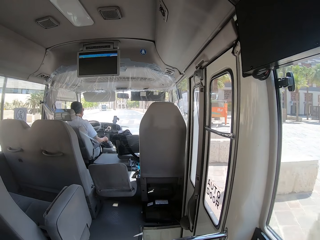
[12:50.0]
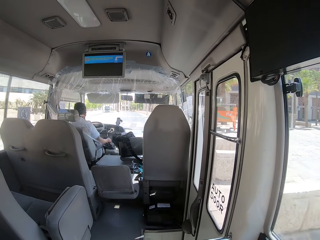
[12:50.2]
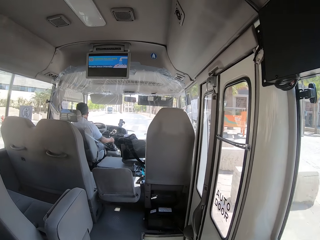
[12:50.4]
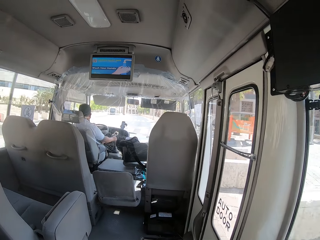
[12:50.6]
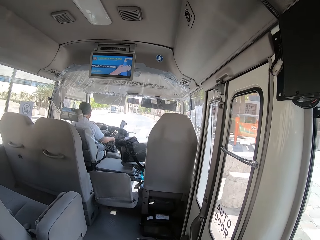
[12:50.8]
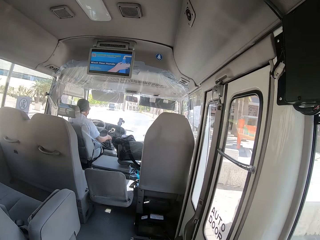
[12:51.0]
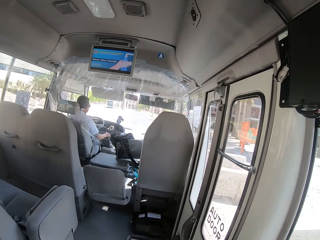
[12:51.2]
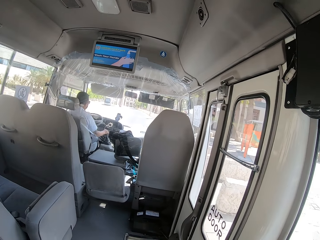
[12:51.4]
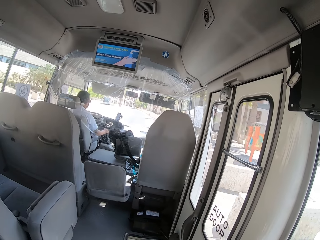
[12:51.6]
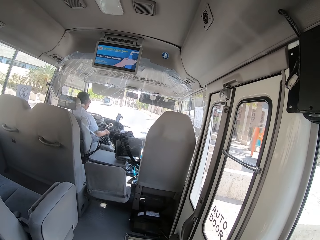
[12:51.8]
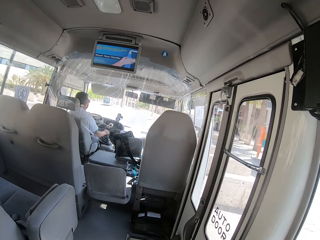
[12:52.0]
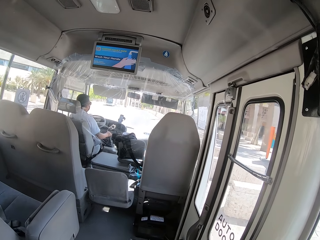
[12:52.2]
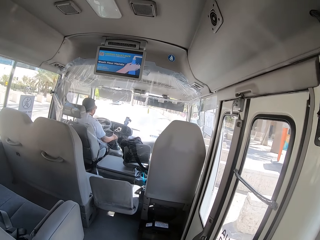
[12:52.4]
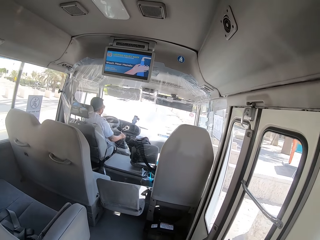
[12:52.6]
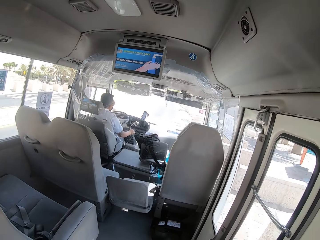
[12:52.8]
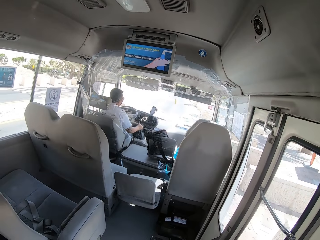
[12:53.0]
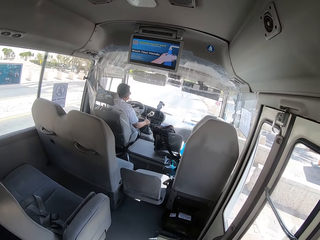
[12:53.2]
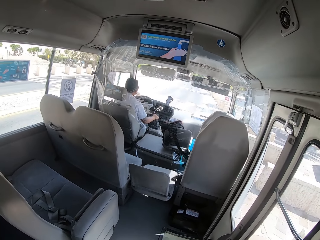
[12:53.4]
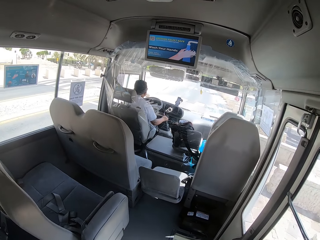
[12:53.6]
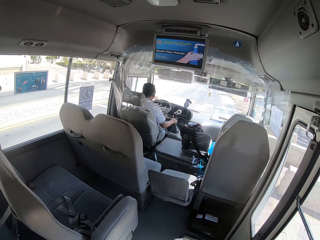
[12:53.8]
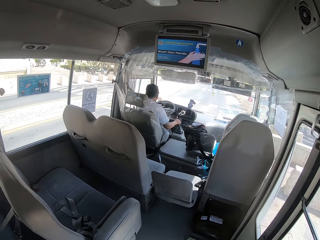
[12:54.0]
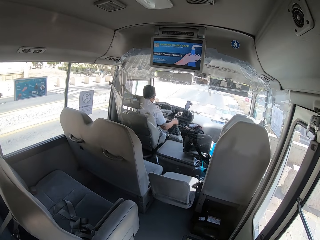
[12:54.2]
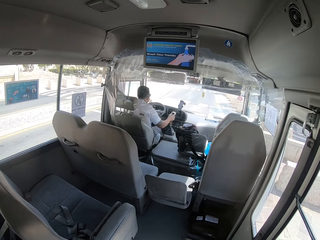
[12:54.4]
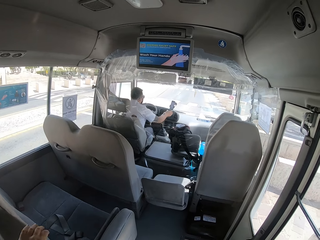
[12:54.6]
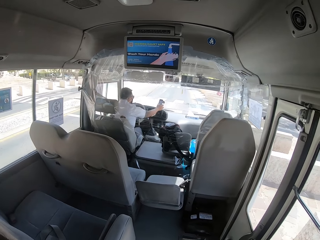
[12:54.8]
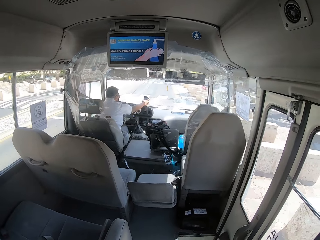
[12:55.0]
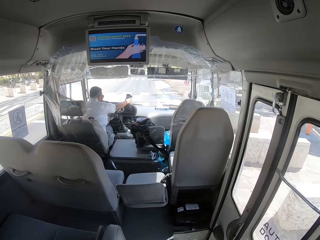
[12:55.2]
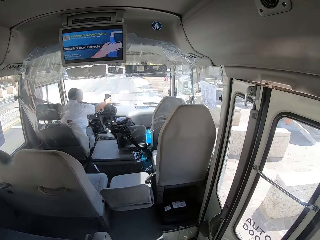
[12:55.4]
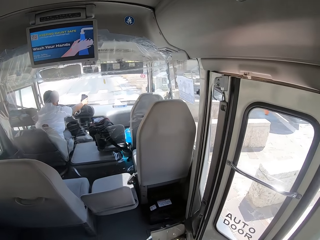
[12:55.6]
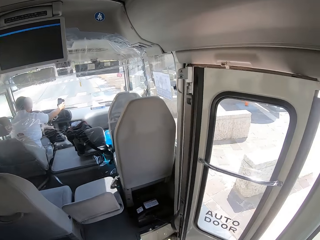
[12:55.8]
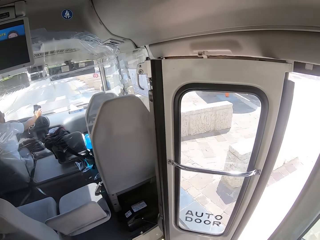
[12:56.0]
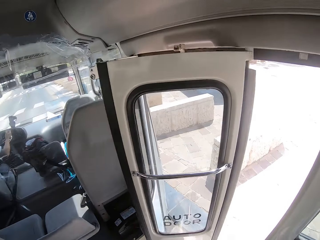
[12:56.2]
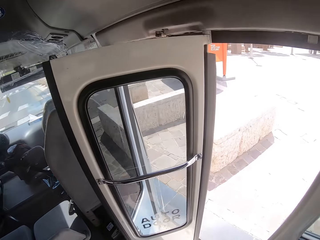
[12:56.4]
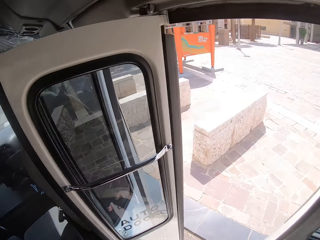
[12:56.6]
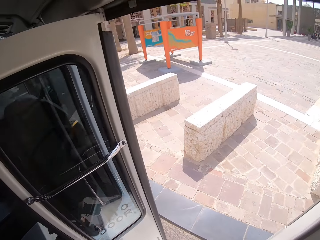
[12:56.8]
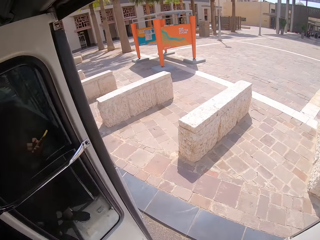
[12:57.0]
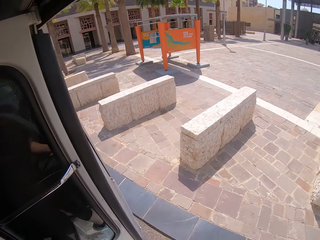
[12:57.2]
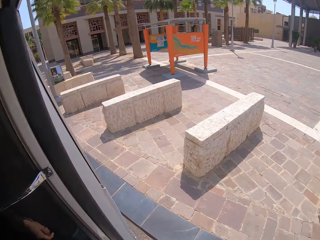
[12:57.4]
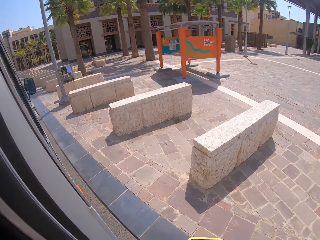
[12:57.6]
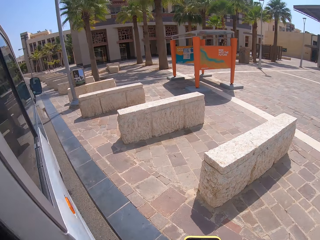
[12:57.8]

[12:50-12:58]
A man stops the bus.
